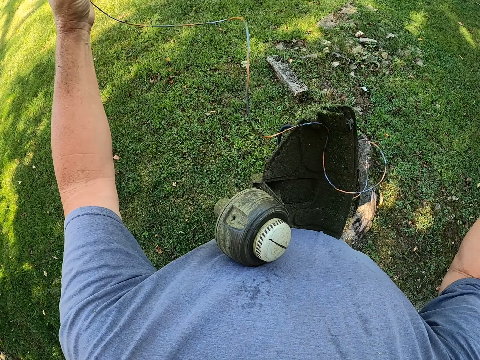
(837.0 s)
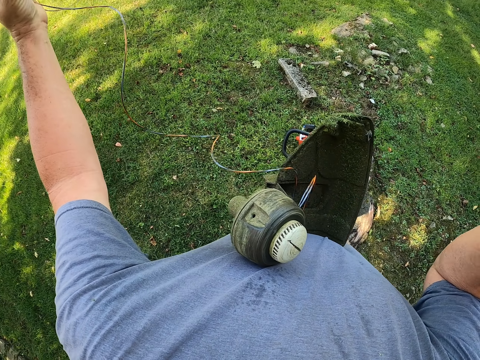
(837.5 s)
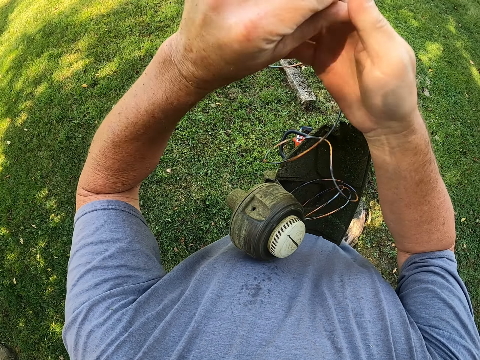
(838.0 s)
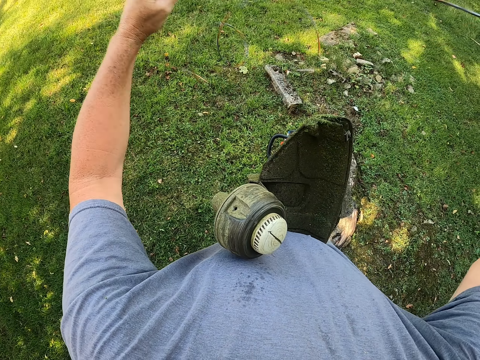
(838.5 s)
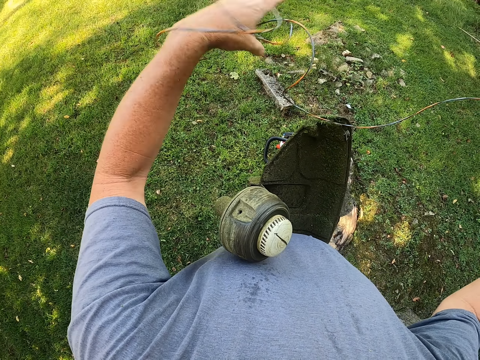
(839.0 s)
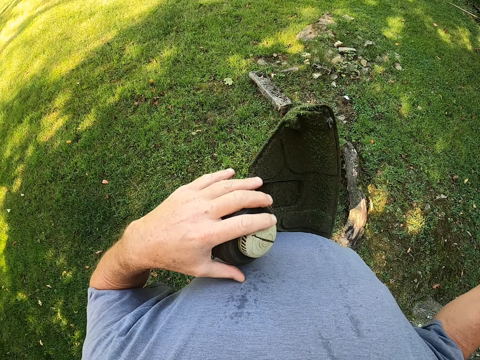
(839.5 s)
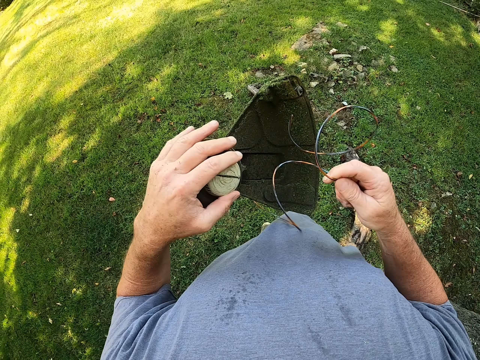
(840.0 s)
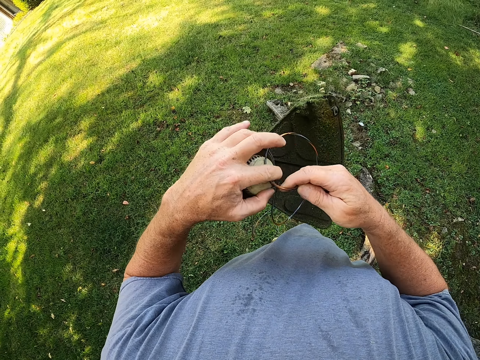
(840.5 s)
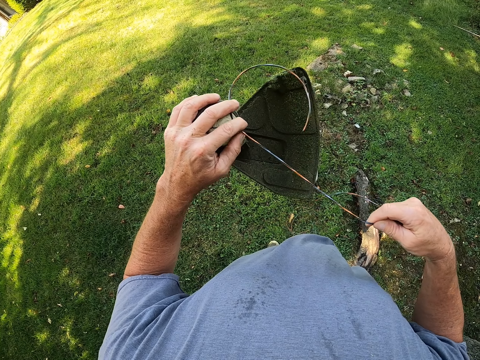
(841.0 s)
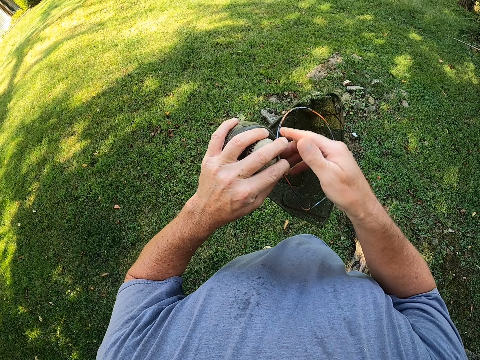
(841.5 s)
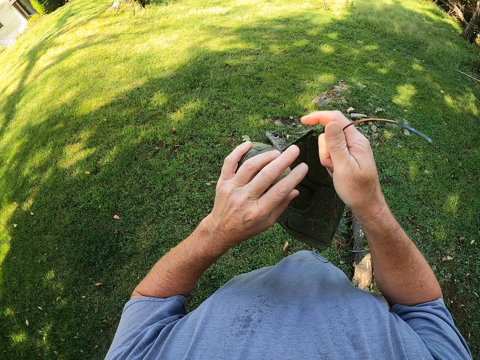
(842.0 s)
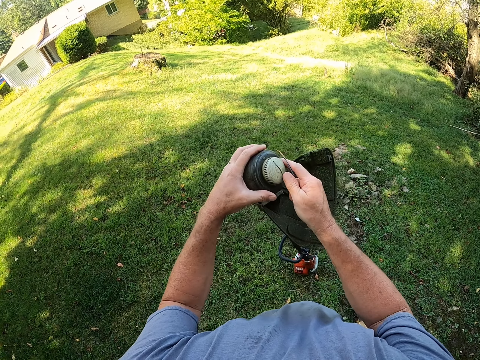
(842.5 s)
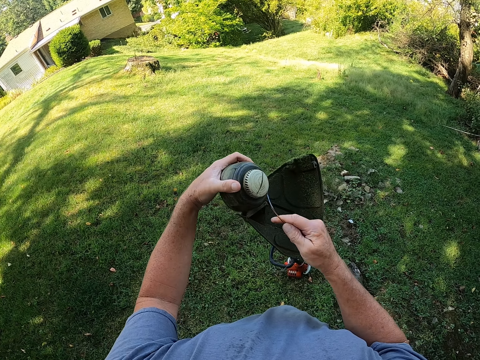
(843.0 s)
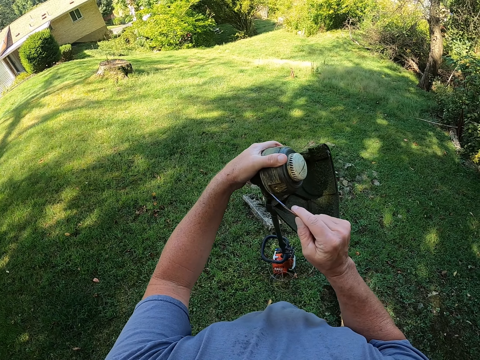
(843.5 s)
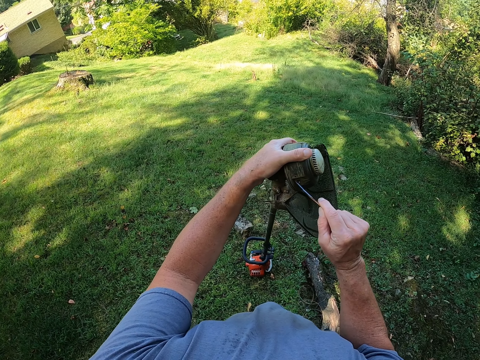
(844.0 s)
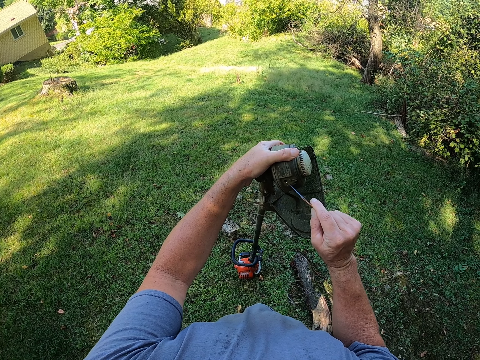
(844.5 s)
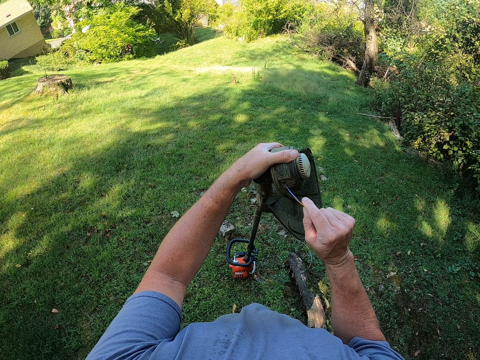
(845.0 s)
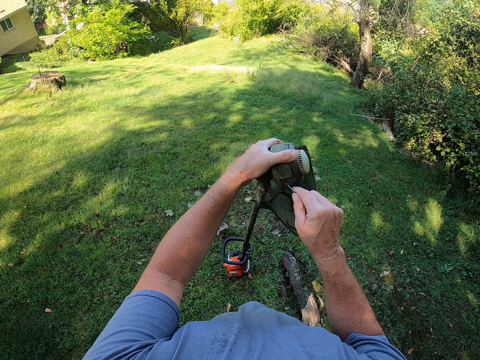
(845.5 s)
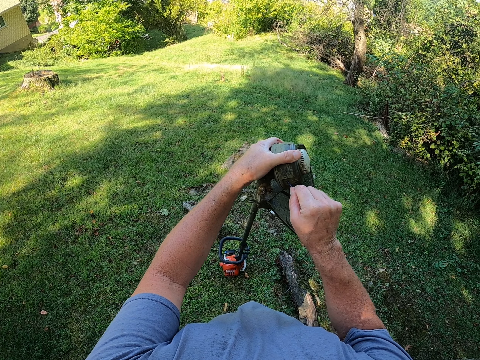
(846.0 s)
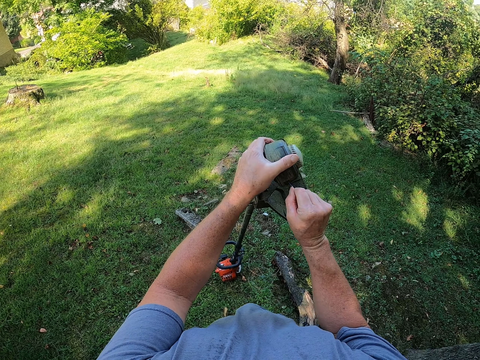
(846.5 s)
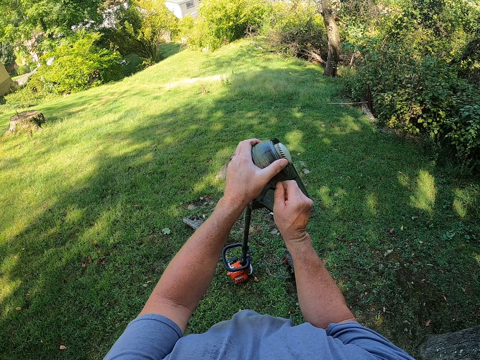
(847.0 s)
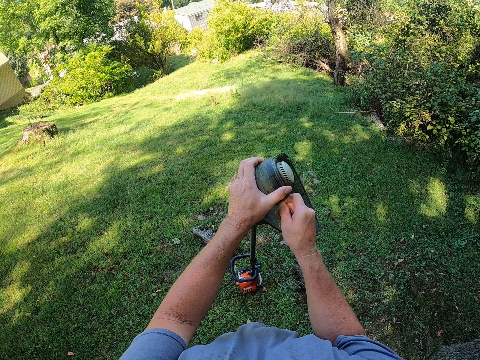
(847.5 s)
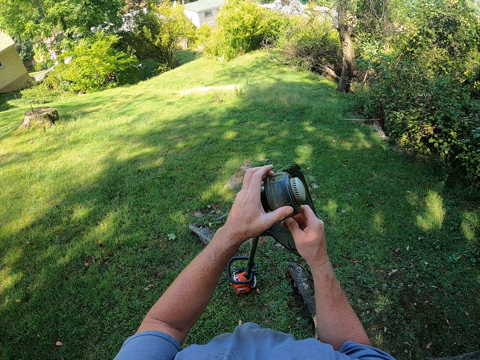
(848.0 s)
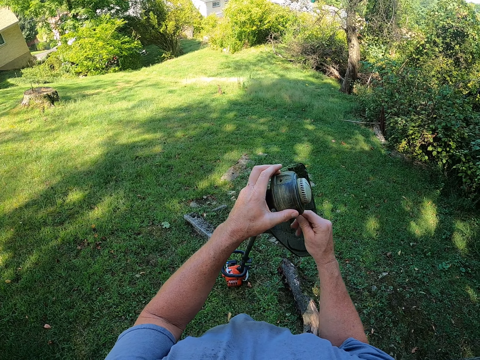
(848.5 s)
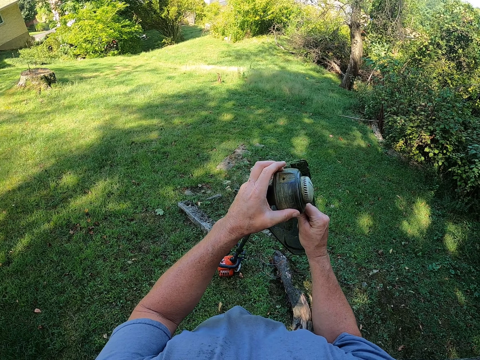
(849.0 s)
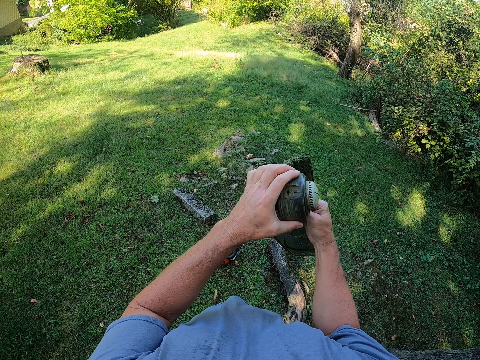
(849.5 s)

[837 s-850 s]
The camera wearer detangles the wire. They move the lawn mower on the chest. They pass the wire in the lawn mower.

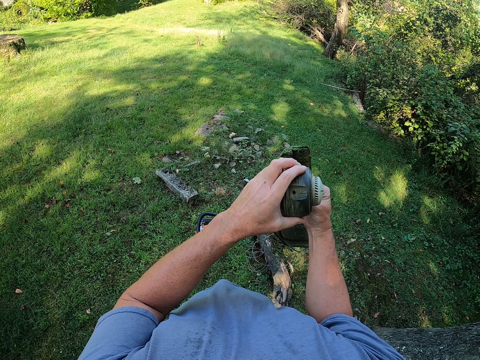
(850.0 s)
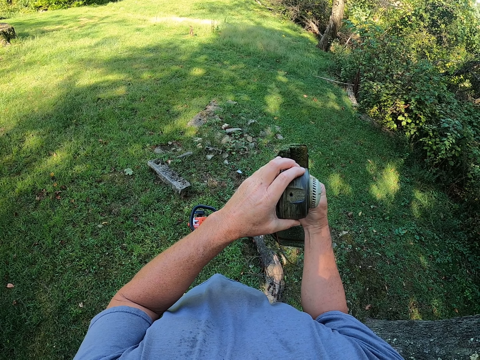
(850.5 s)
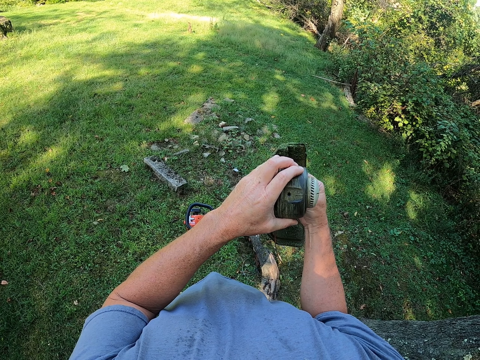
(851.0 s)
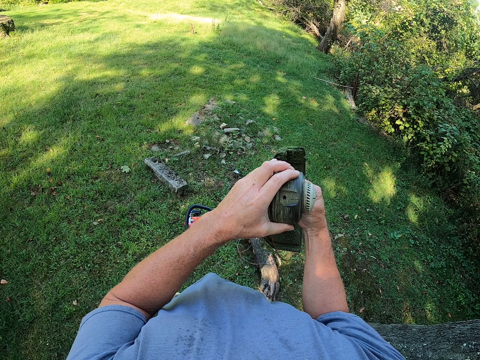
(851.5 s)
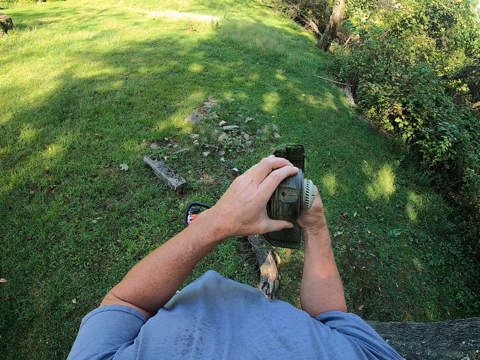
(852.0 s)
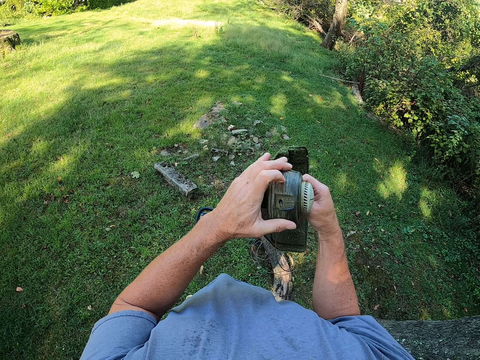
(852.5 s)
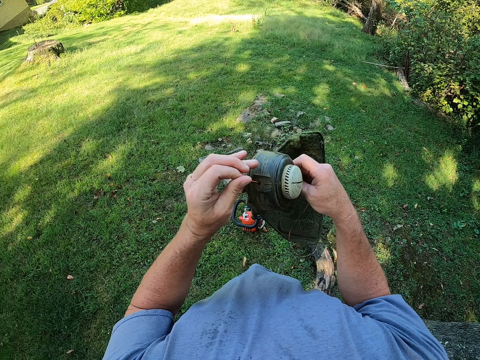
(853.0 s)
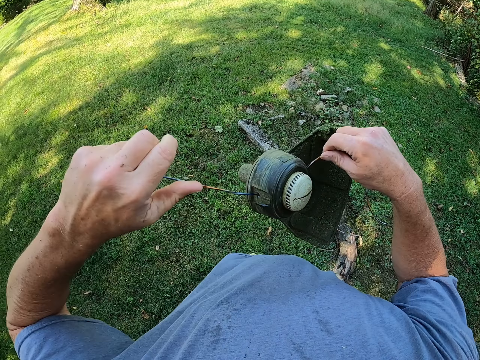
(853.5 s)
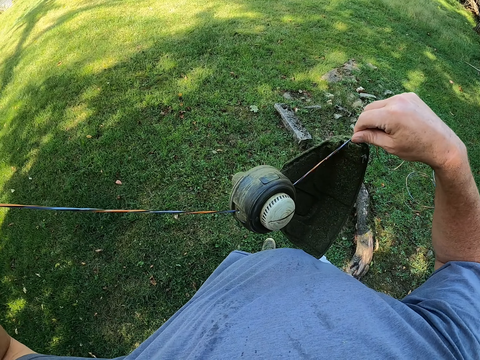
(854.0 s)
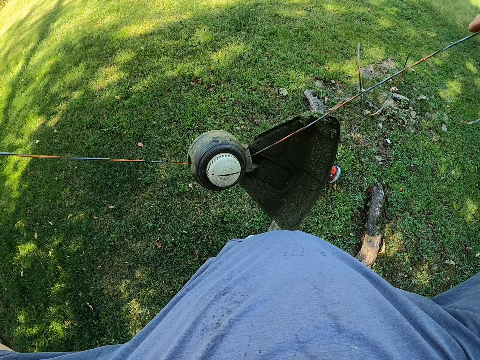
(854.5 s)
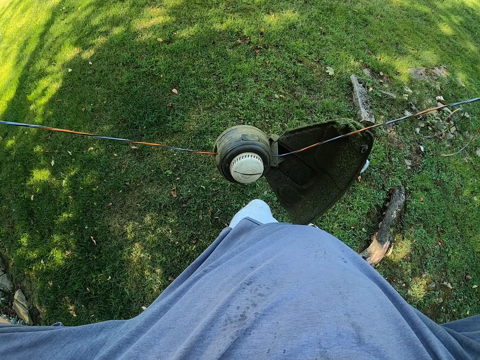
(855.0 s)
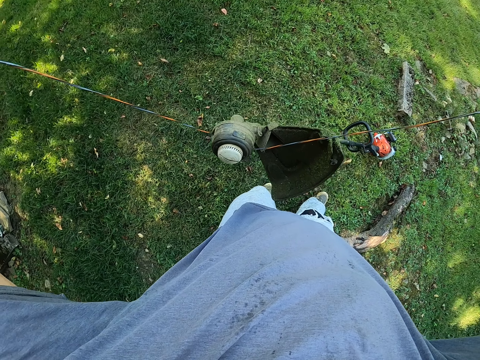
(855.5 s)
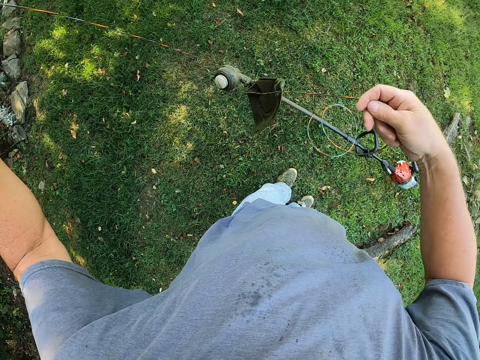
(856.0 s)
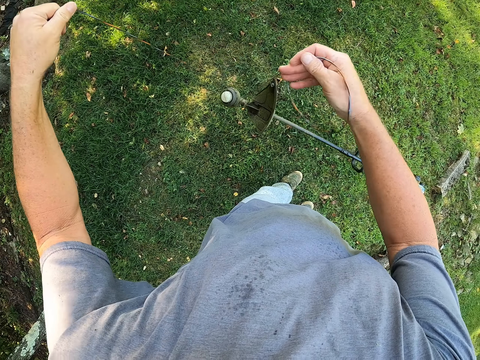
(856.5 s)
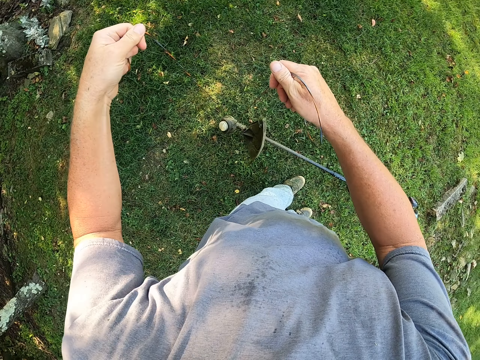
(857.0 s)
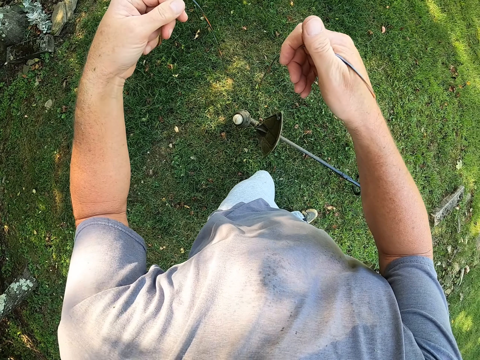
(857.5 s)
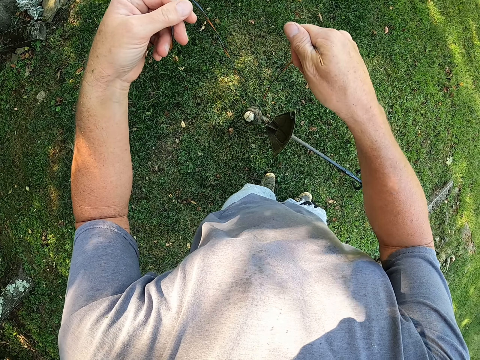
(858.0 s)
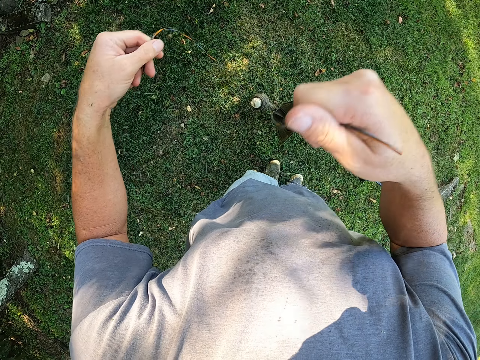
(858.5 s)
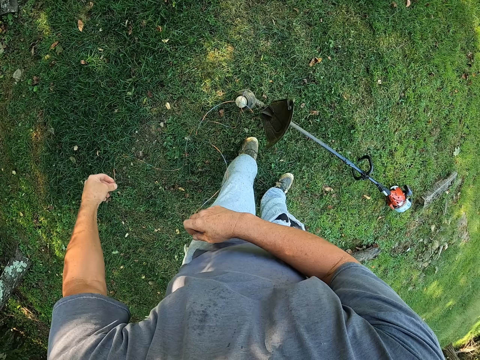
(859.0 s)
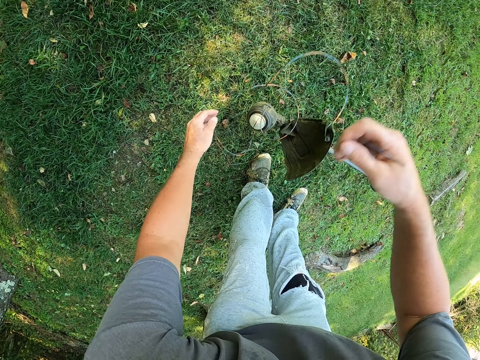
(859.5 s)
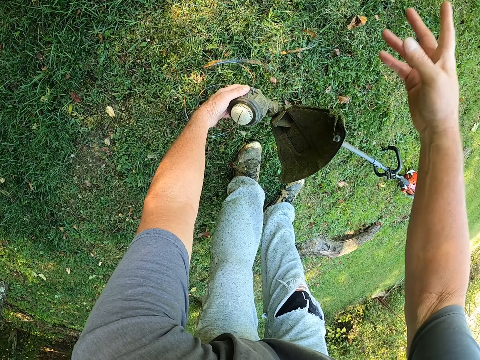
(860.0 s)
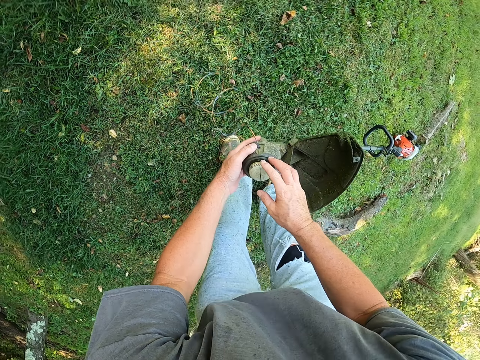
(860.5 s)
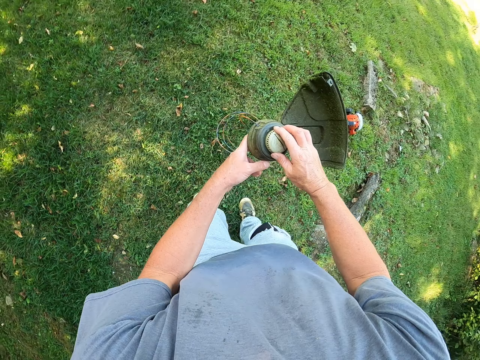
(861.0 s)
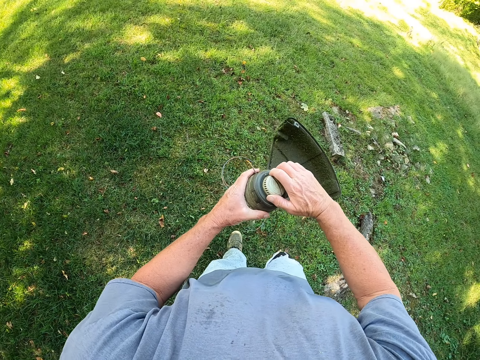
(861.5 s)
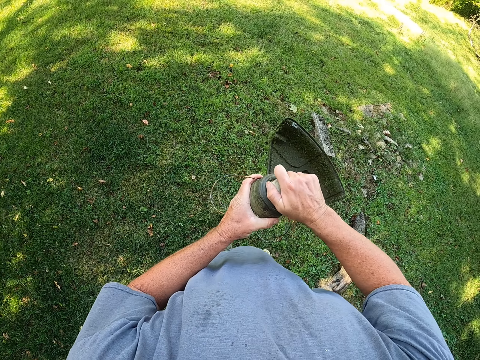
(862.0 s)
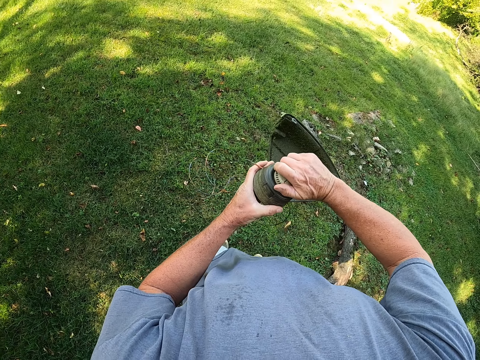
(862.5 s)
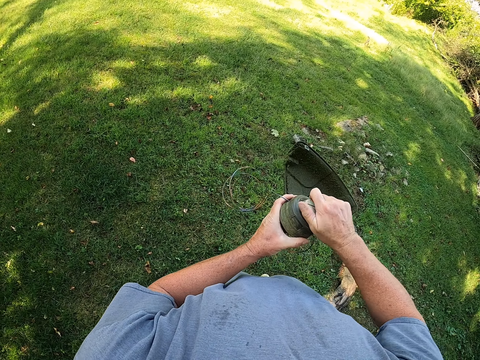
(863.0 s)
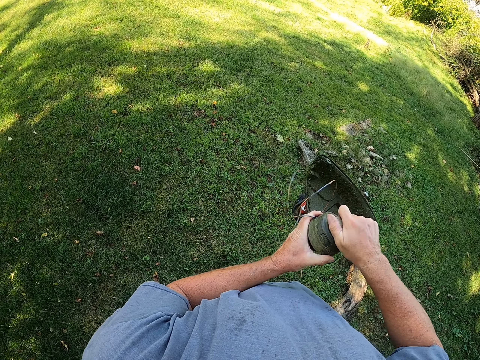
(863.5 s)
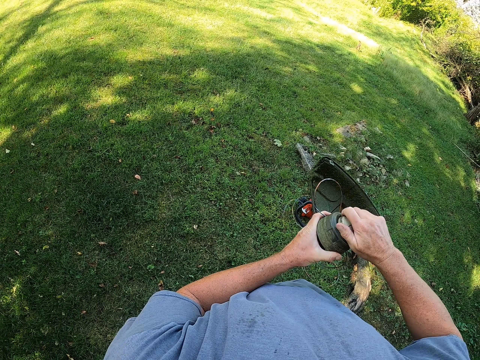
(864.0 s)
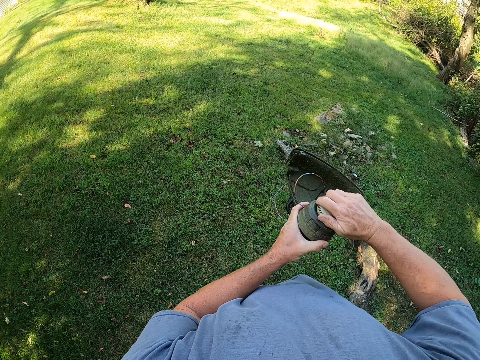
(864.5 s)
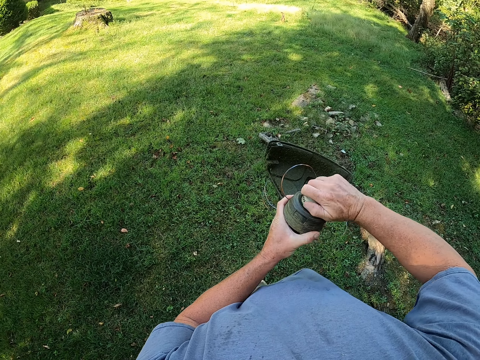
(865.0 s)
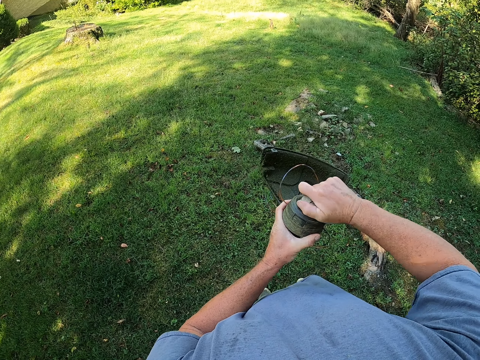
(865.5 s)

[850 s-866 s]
The camera wearer pulls the wire with the hand. They pick up the lawn mower. They move something.
